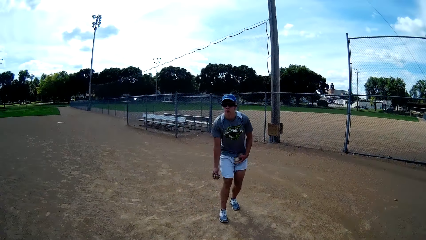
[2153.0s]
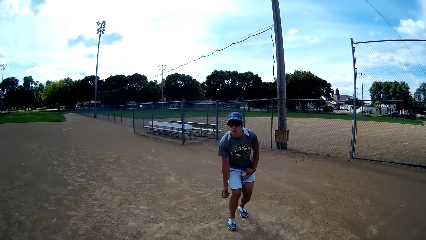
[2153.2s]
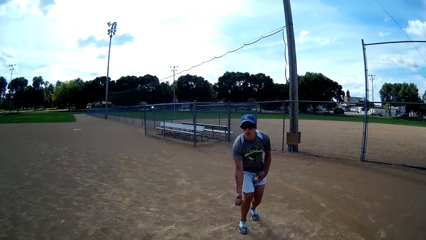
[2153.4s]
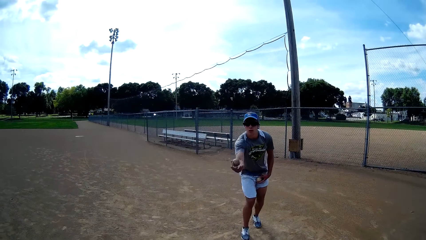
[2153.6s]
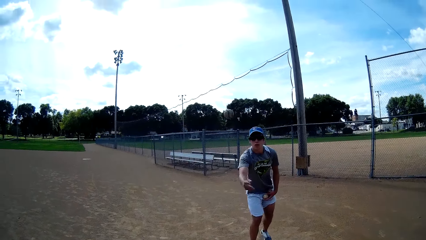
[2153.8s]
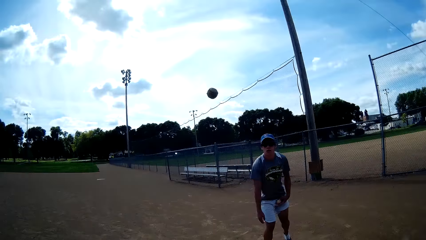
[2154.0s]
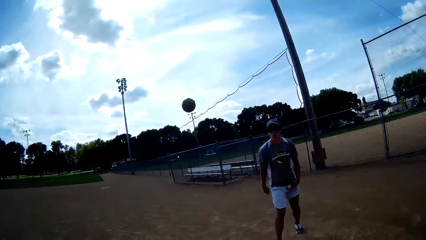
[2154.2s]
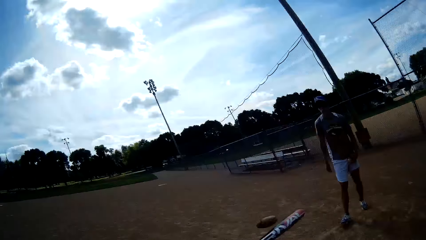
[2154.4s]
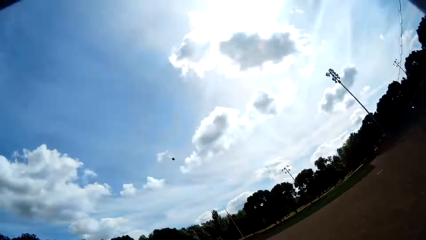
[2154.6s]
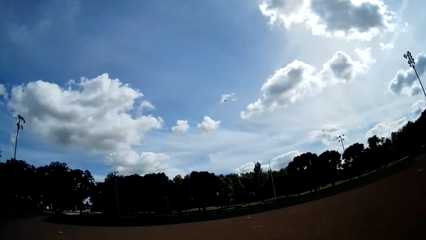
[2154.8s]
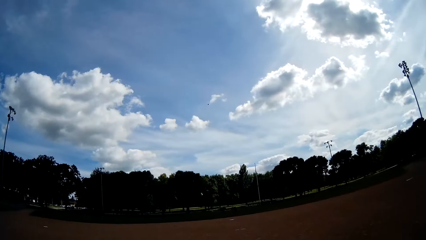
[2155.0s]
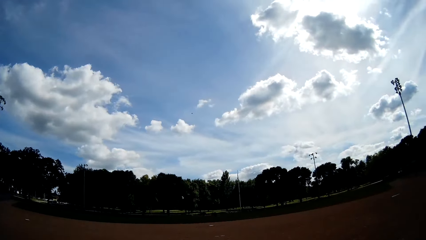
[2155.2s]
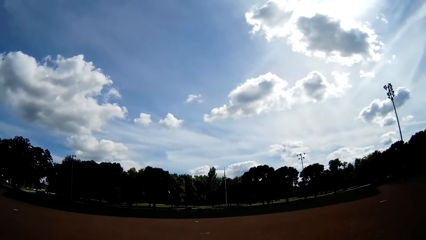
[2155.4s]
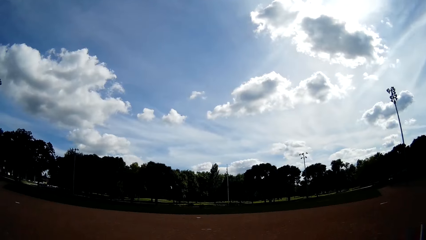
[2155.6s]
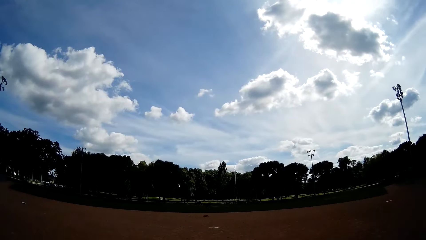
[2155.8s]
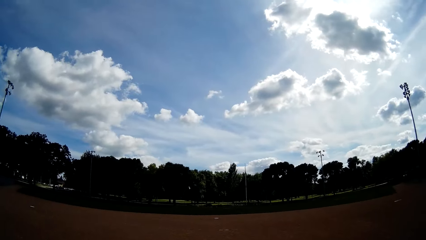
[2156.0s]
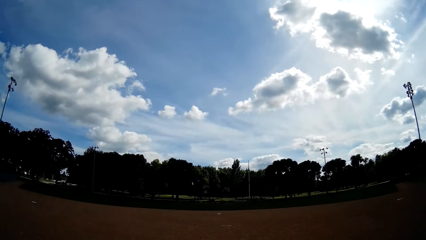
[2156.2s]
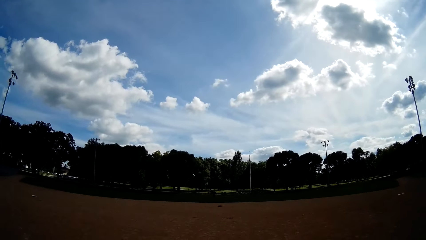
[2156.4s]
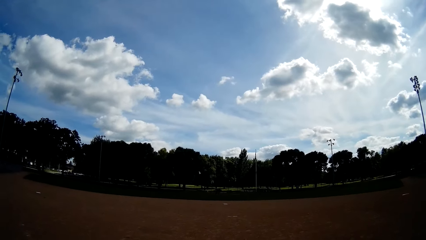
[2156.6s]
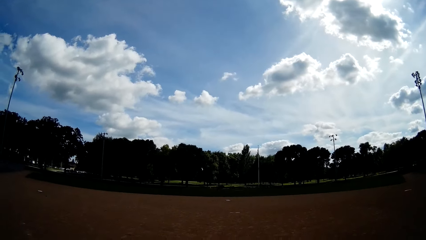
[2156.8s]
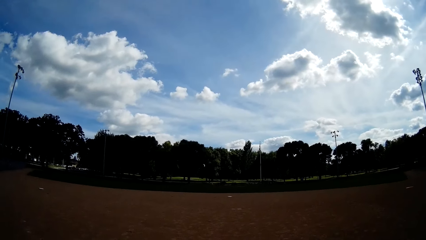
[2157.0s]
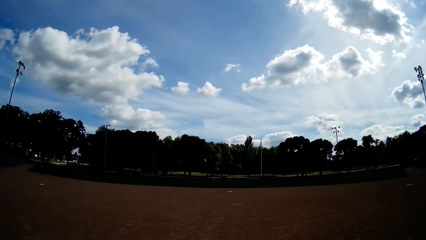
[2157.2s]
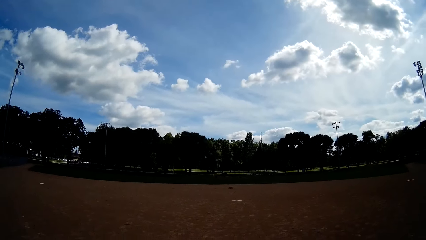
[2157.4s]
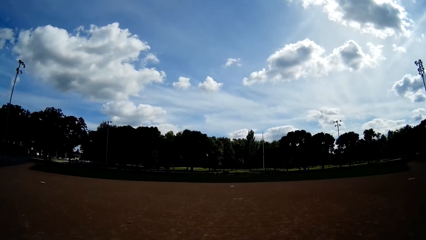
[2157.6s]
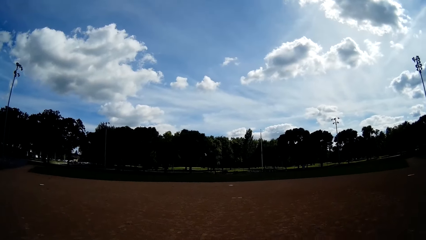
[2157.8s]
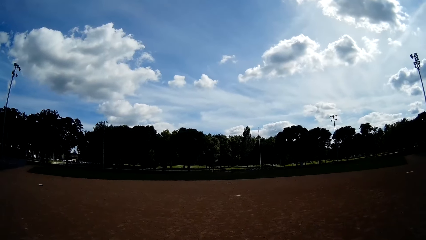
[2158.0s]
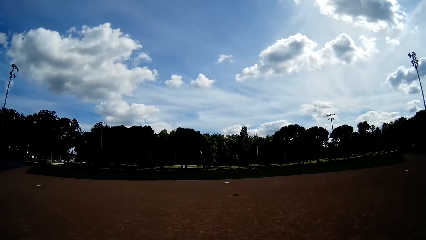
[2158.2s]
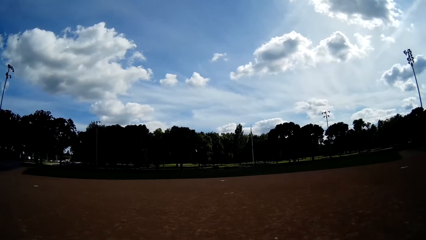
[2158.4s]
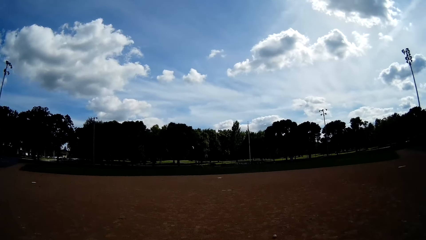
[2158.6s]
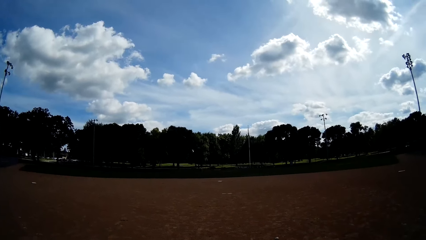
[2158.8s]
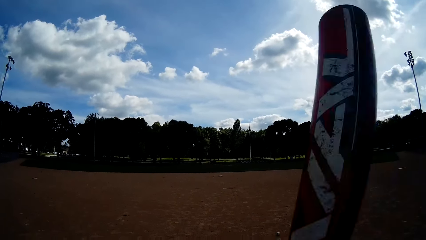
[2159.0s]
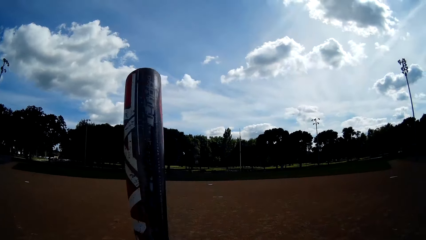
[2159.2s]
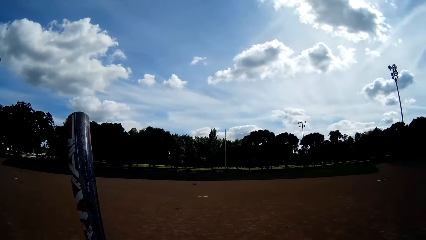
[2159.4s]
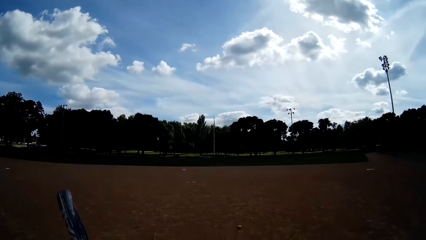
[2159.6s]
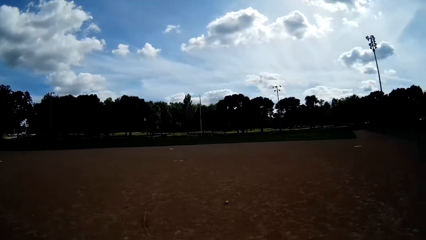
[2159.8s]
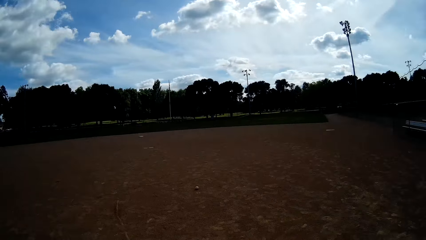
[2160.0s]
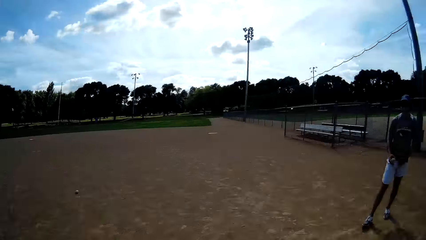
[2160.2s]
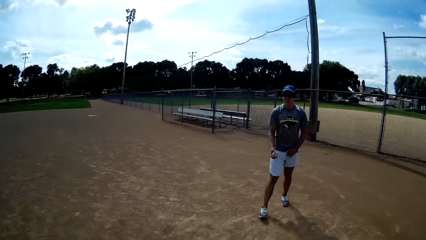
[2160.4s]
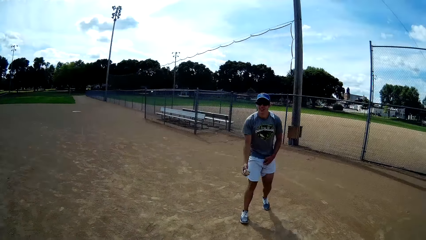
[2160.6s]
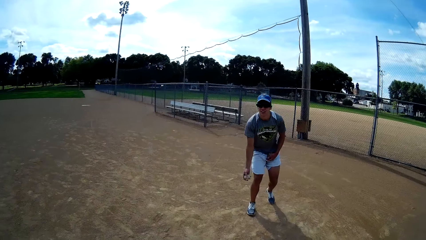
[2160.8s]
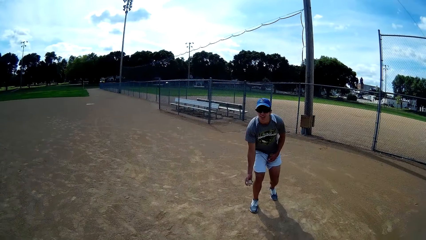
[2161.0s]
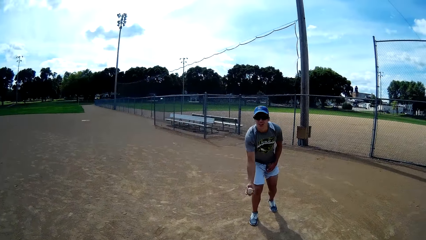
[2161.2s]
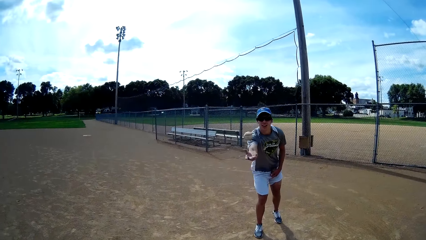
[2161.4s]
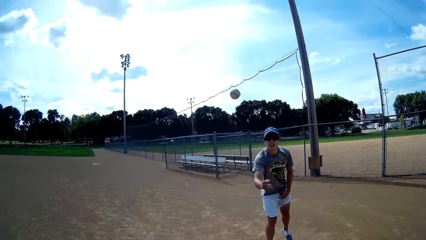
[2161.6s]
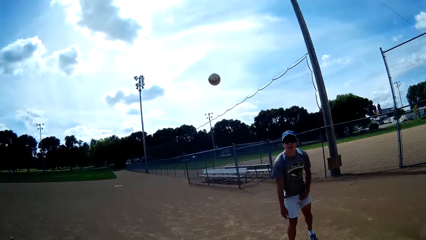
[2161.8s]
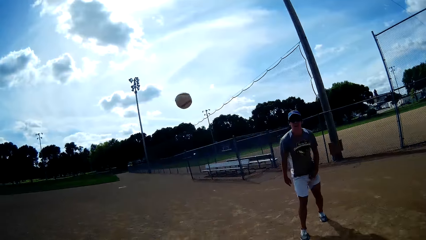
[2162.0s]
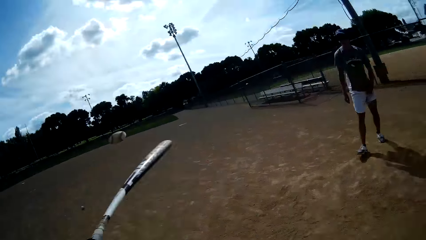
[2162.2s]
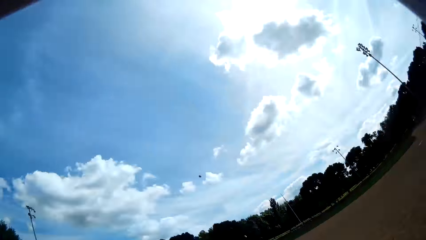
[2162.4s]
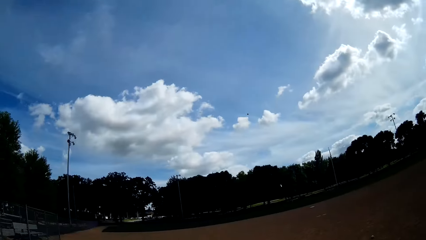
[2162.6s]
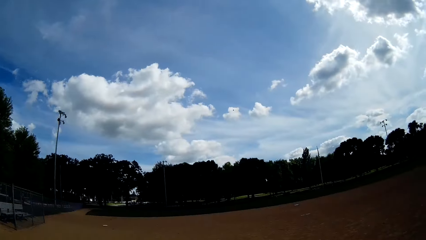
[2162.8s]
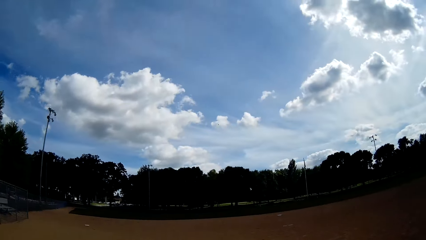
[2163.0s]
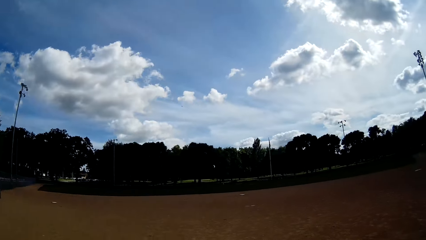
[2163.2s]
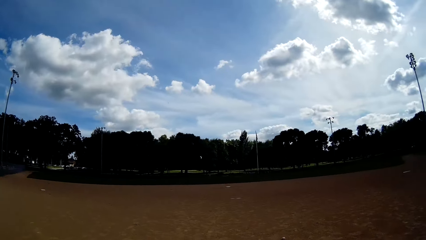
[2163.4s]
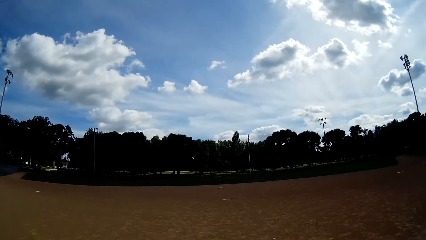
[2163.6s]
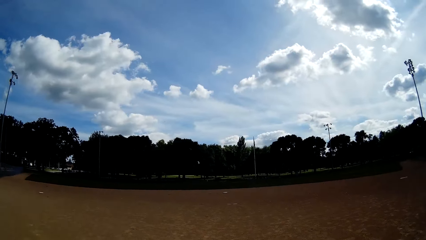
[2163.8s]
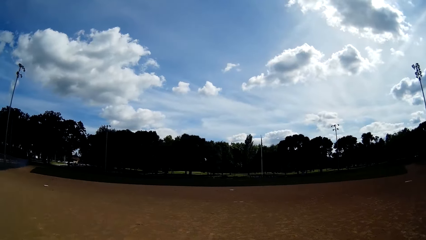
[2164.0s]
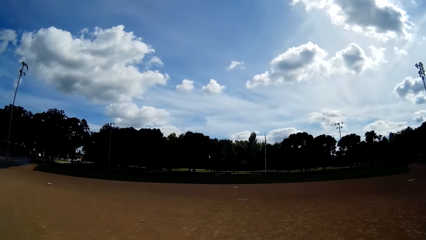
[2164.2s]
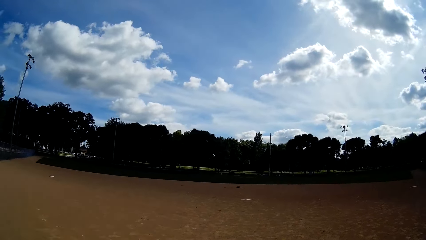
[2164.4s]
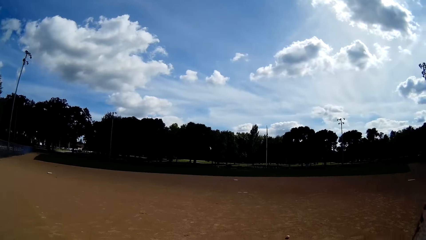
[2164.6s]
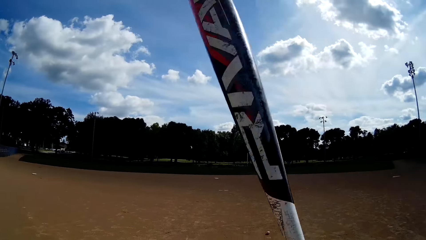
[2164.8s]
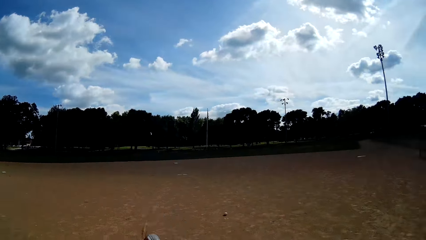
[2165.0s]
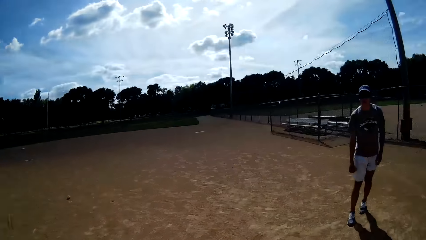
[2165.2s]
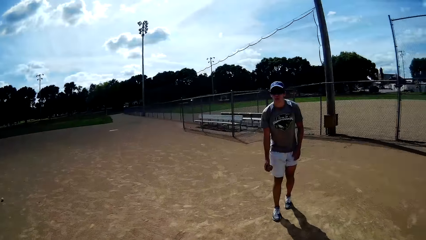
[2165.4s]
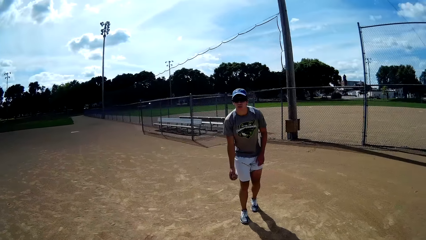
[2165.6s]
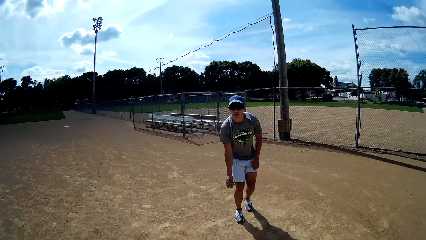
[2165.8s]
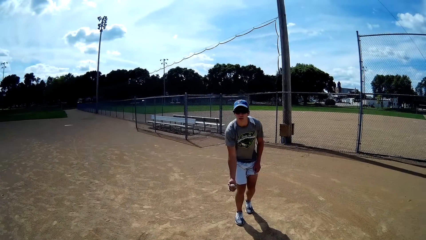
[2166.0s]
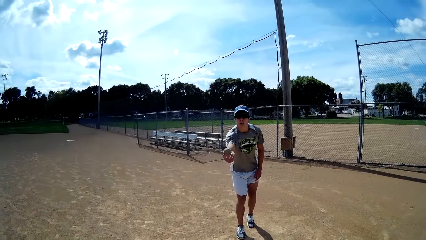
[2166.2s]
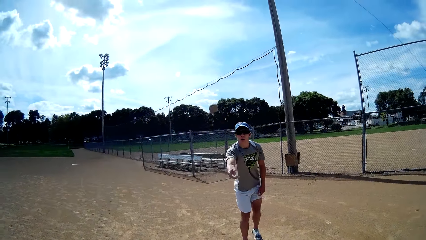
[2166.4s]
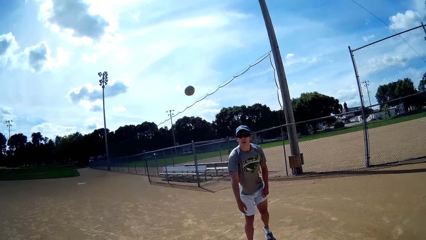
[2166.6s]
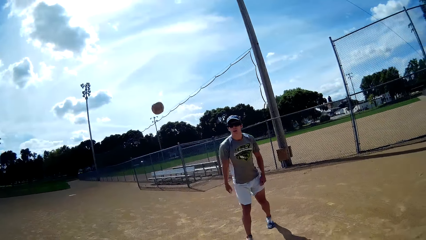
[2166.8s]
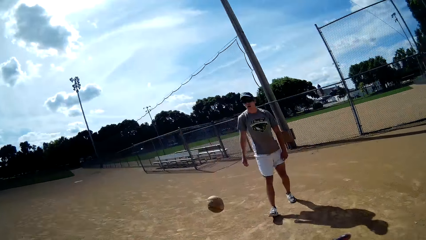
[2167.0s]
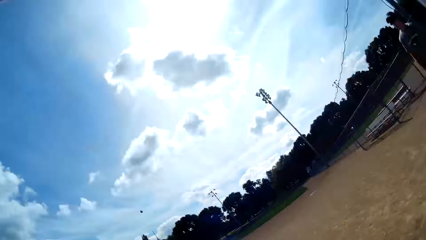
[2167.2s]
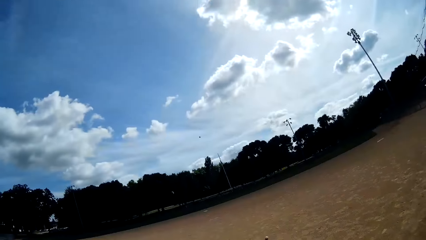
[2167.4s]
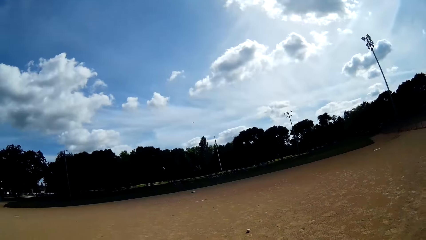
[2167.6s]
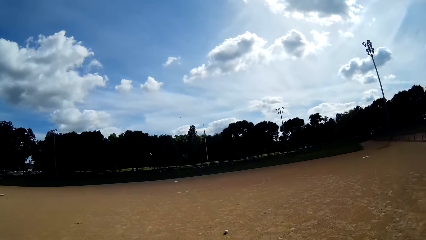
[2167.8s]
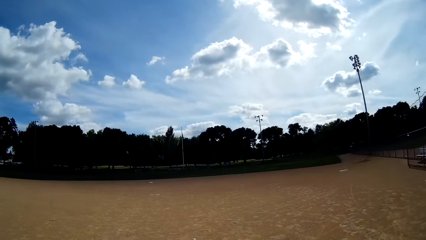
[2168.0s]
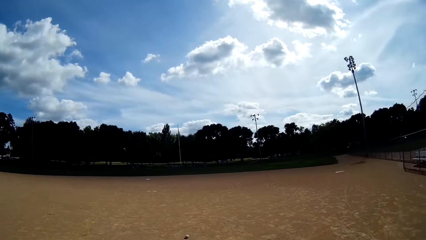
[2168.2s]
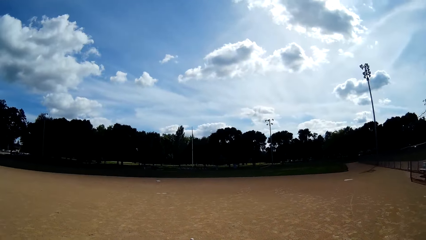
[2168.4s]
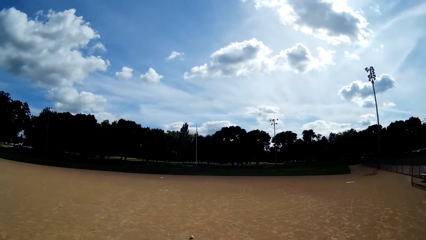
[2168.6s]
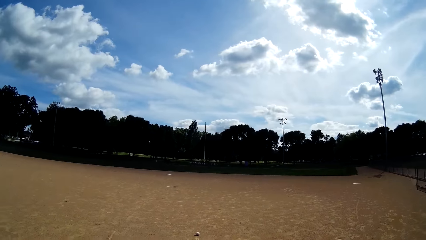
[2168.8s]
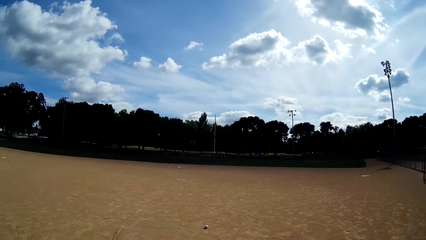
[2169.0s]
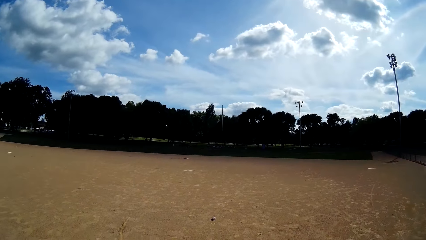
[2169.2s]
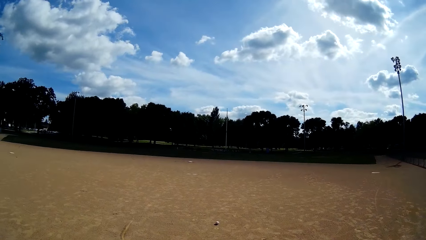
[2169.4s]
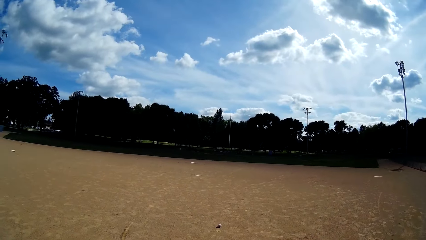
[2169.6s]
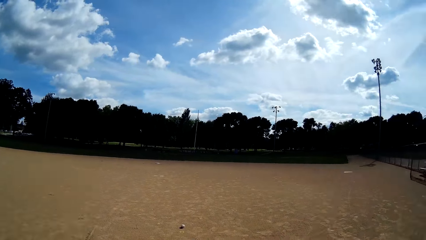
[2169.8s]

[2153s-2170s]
A man throws another ball towards the camera wearer with his right hand. The camera wearer hits the ball with the baseball bat in his hands. The man throws another ball towards the camera wearer with his right hand. The camera wearer hits the ball with the baseball bat in his hands. The man throws another ball towards the camera wearer with his right hand. The camera wearer hits the ball with the baseball bat in his hands.
